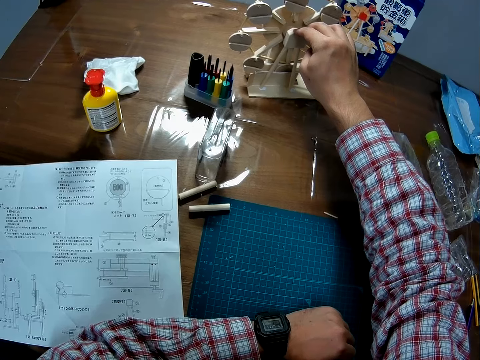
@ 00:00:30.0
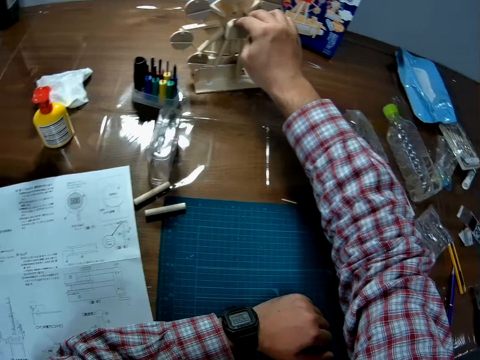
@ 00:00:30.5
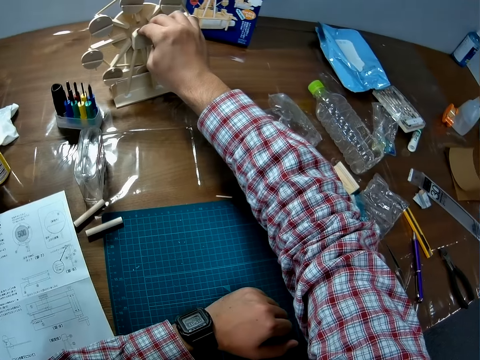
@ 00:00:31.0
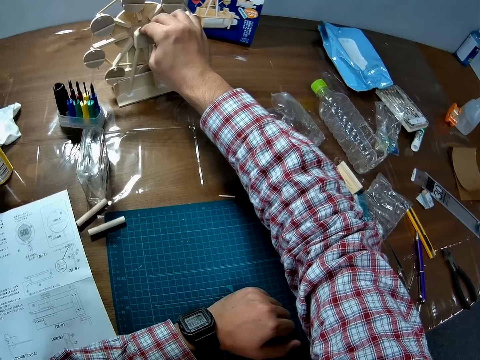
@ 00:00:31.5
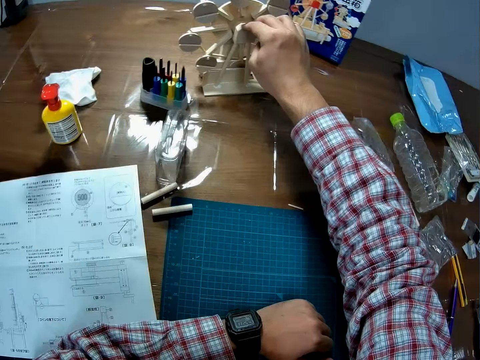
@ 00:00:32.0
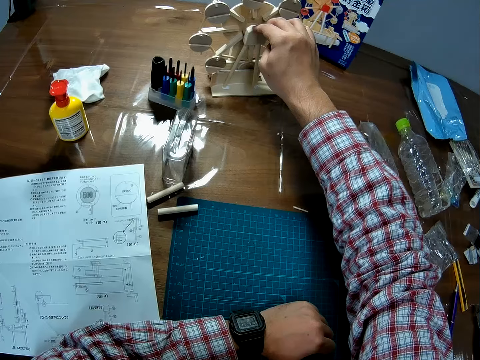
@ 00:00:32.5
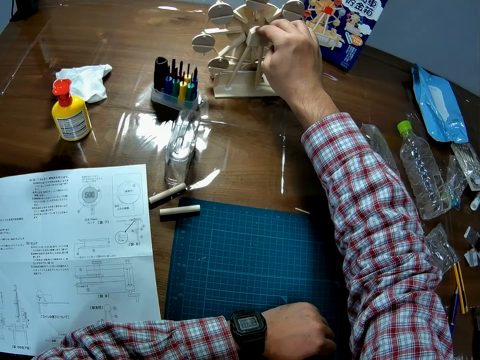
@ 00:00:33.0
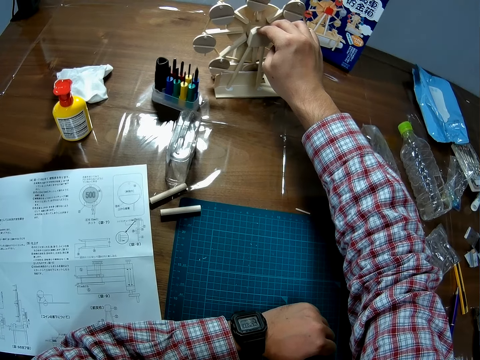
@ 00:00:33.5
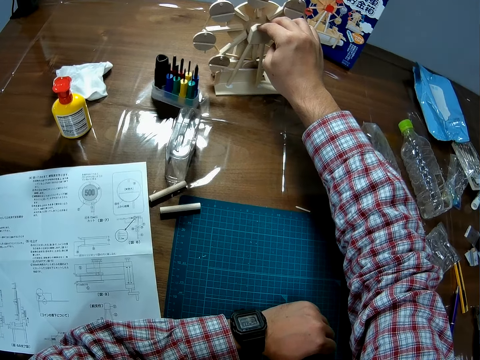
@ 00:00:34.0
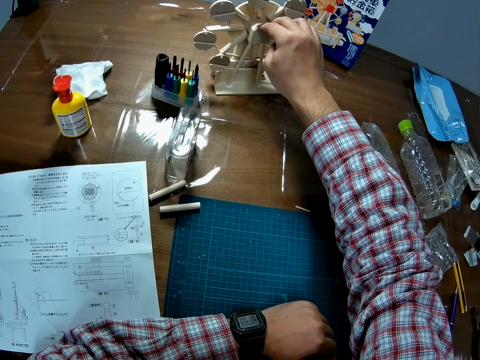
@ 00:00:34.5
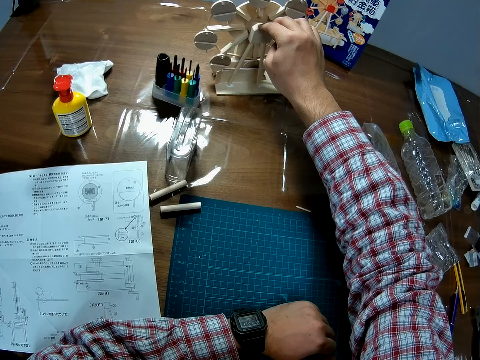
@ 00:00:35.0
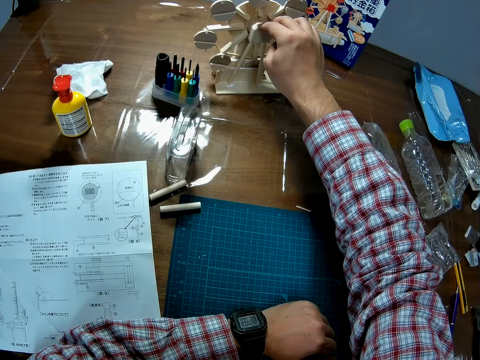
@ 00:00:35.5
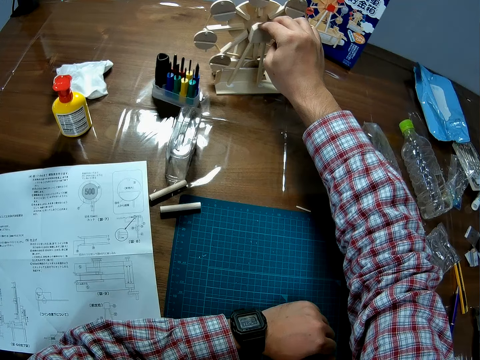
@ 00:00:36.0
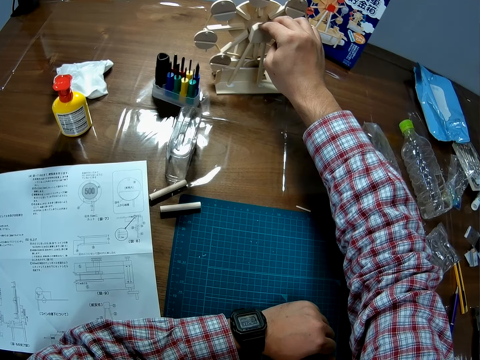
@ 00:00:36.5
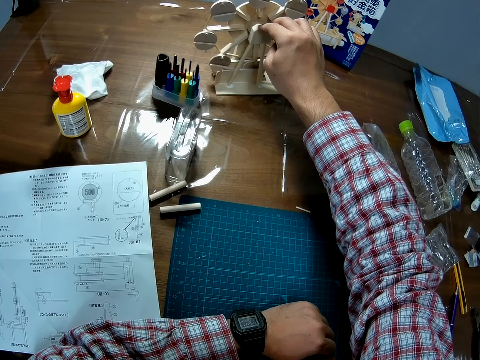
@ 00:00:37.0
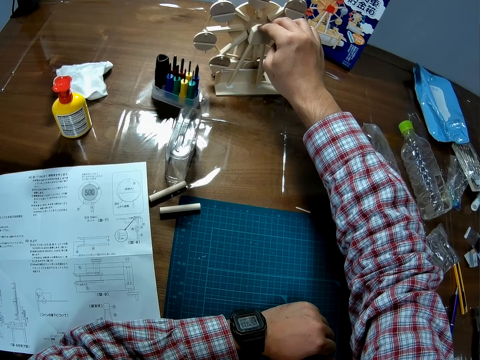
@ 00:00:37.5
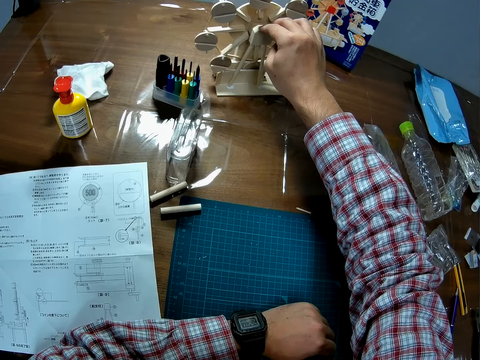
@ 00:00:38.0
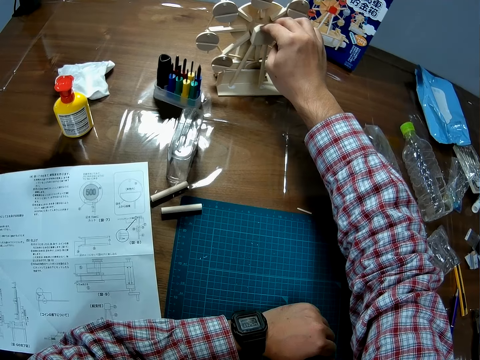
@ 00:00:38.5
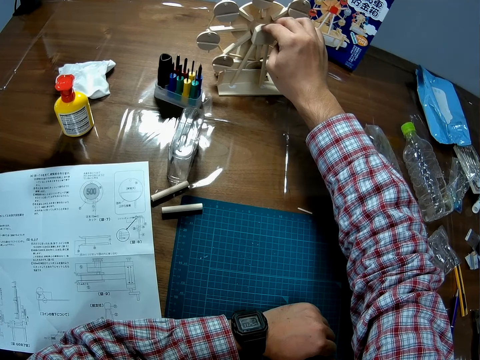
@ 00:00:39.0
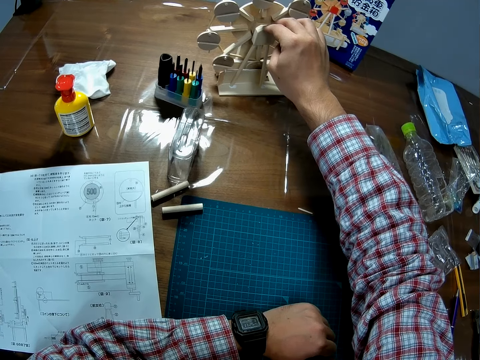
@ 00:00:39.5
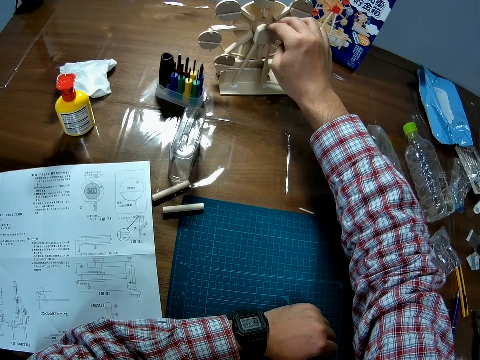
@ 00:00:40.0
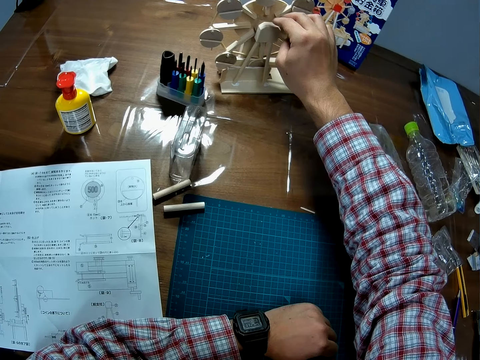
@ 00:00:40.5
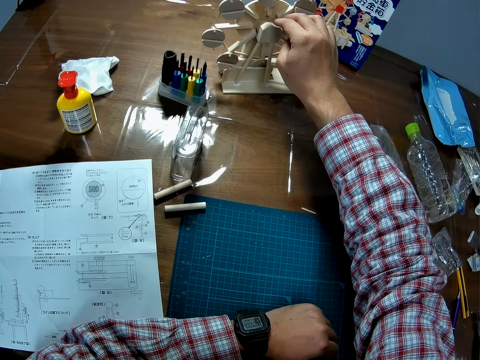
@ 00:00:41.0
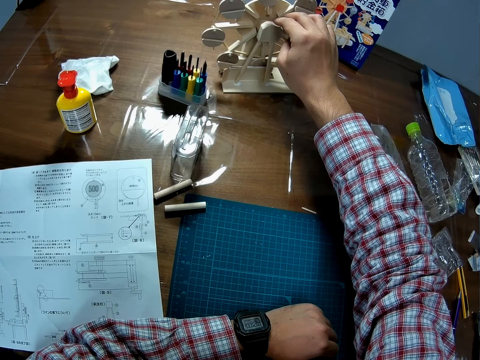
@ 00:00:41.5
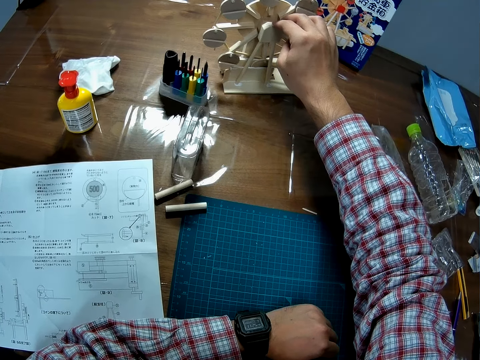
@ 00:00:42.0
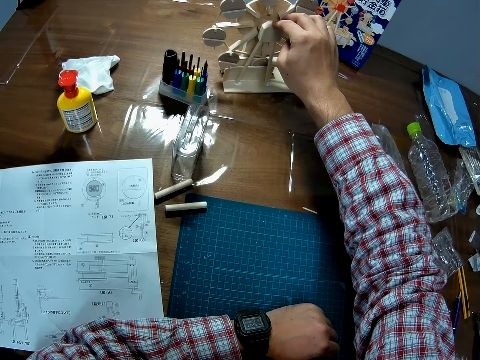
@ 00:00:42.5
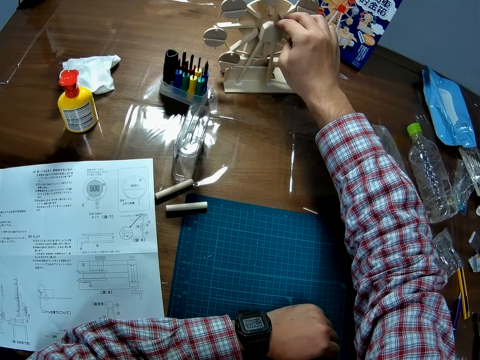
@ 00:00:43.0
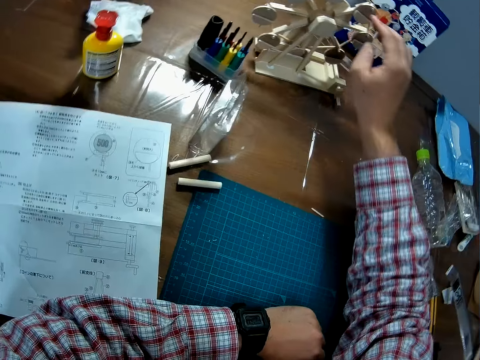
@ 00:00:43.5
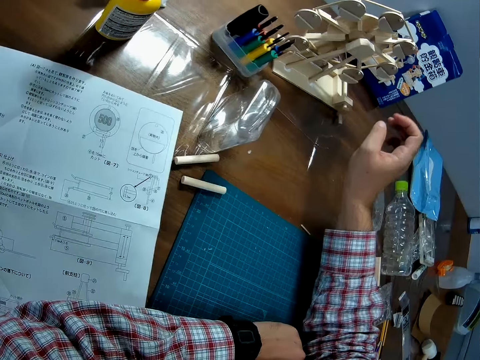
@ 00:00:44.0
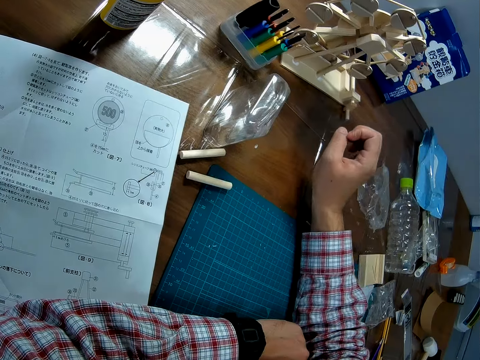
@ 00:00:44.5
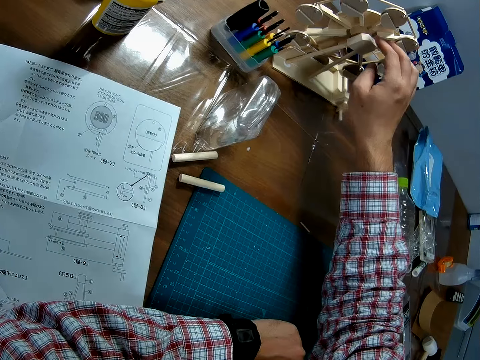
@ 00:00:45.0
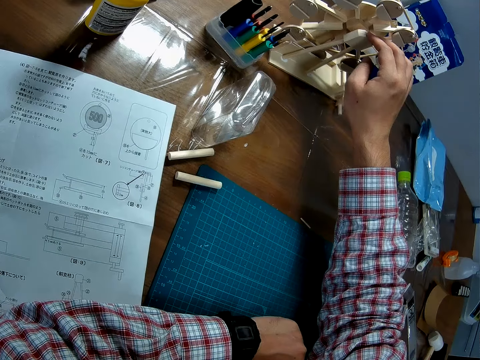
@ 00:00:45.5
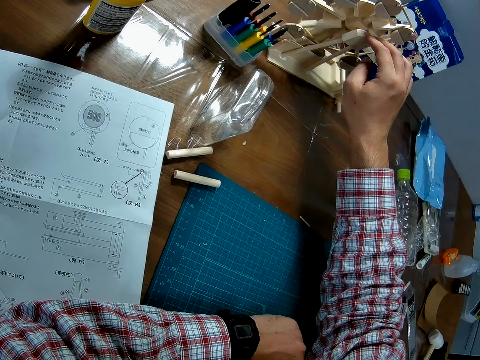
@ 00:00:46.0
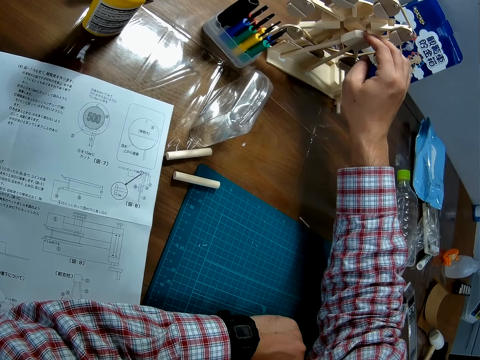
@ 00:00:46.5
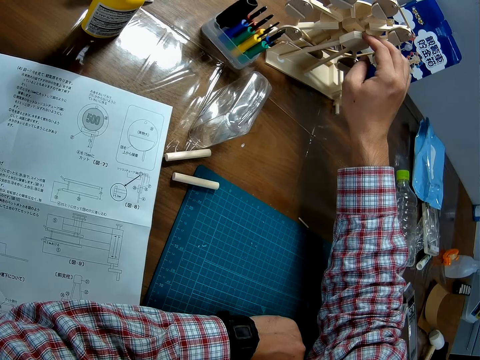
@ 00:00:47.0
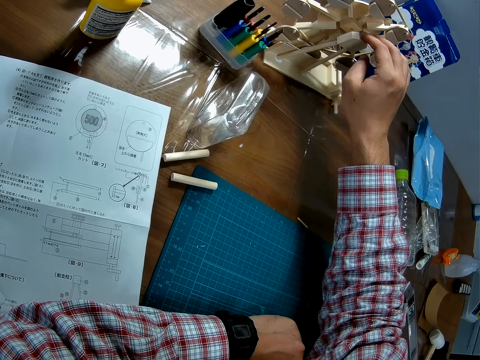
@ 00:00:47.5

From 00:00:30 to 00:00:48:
The camera wearer lets go of the unilateral support. He removes his right hand from the wooden craft. He adjusts the wooden craft with his right hand. He holds the unilateral support.

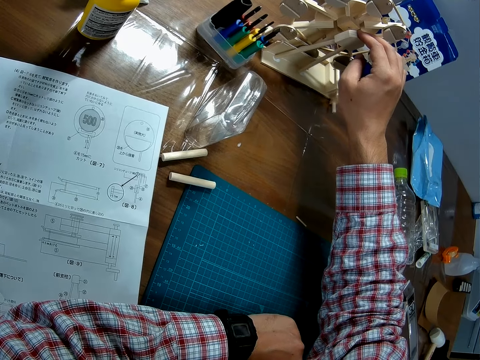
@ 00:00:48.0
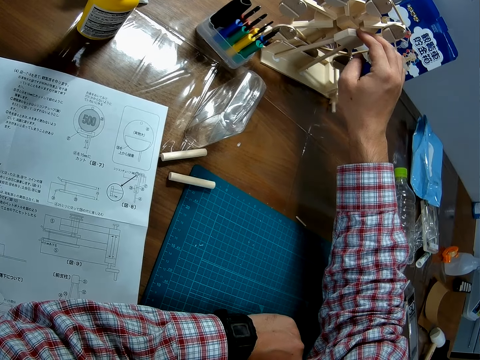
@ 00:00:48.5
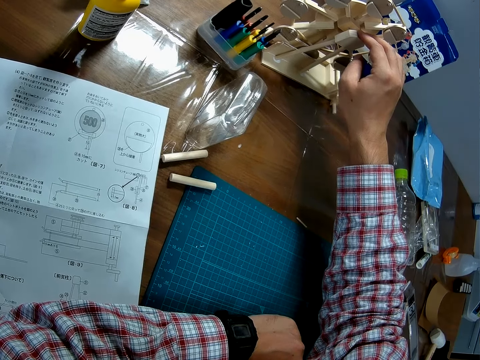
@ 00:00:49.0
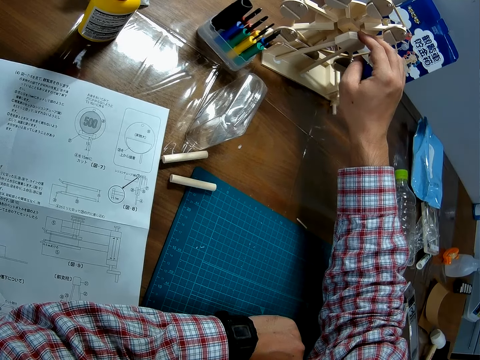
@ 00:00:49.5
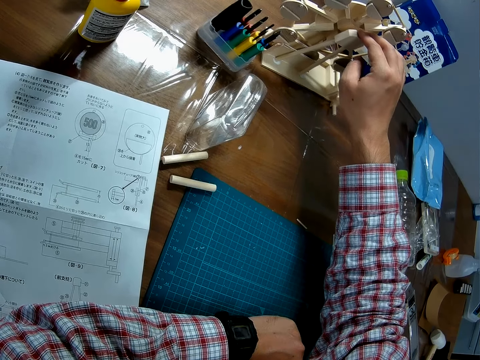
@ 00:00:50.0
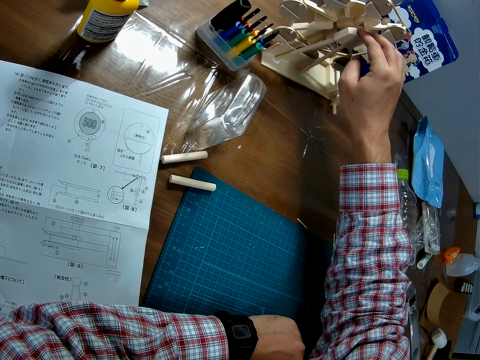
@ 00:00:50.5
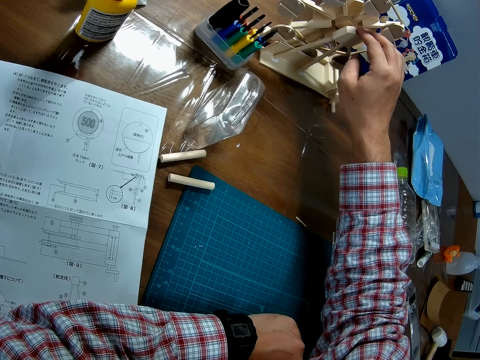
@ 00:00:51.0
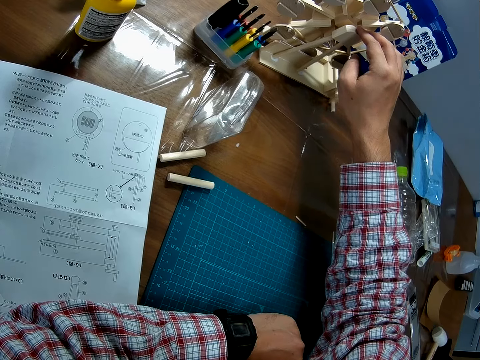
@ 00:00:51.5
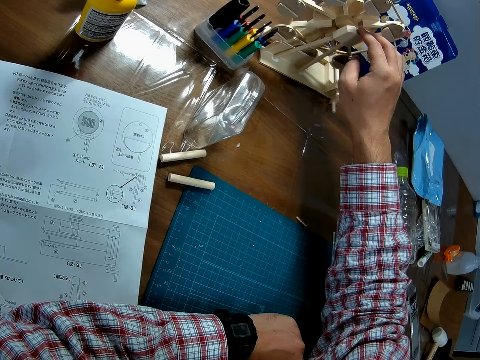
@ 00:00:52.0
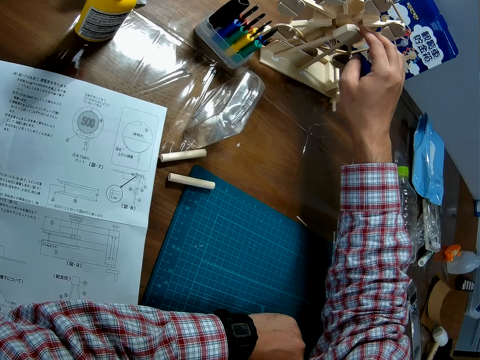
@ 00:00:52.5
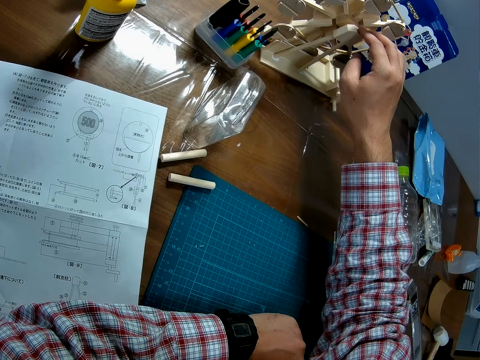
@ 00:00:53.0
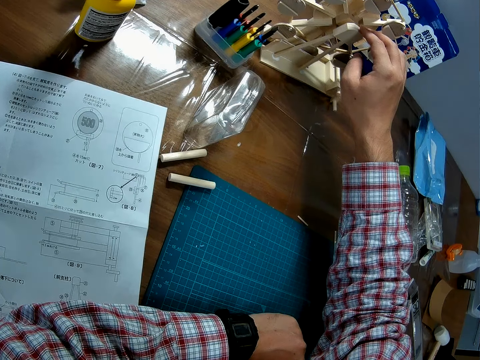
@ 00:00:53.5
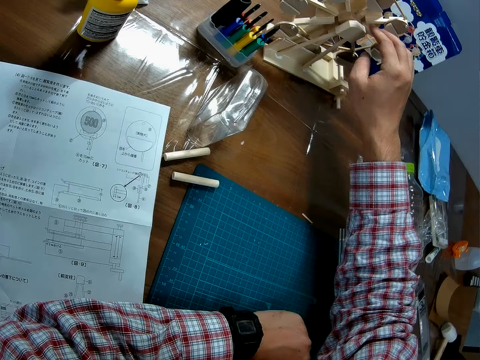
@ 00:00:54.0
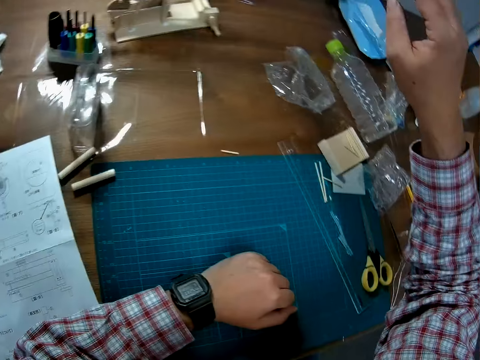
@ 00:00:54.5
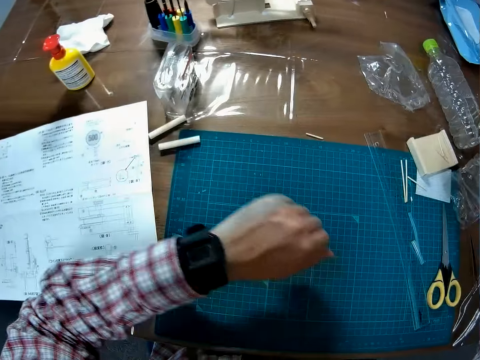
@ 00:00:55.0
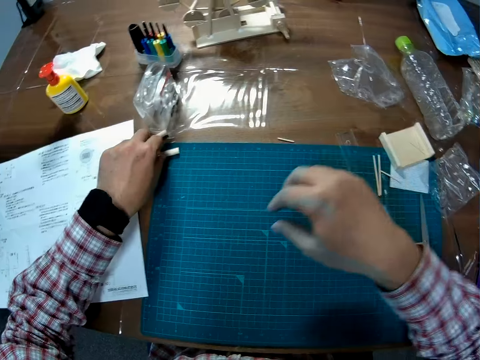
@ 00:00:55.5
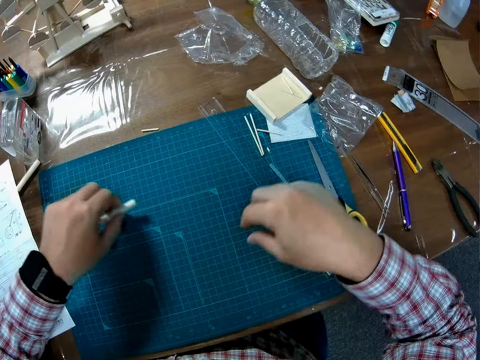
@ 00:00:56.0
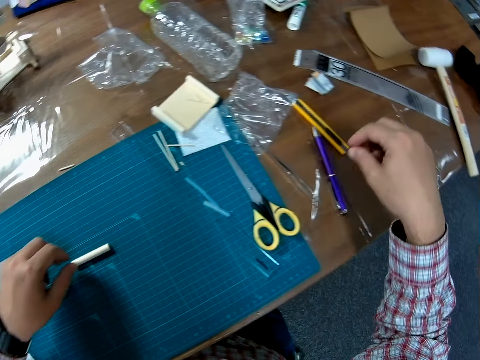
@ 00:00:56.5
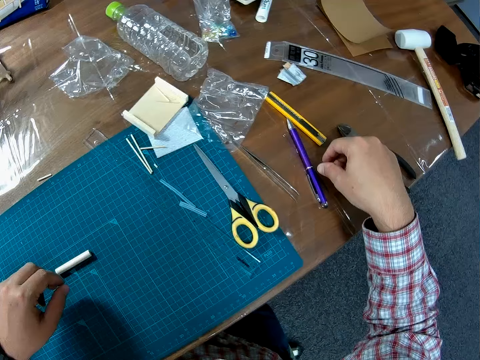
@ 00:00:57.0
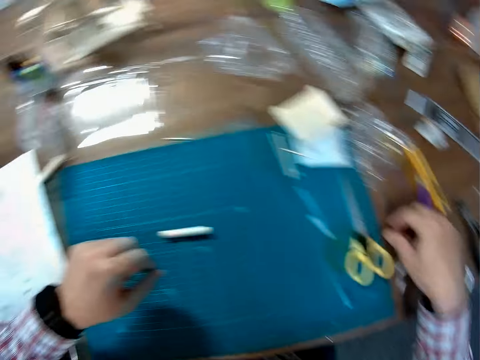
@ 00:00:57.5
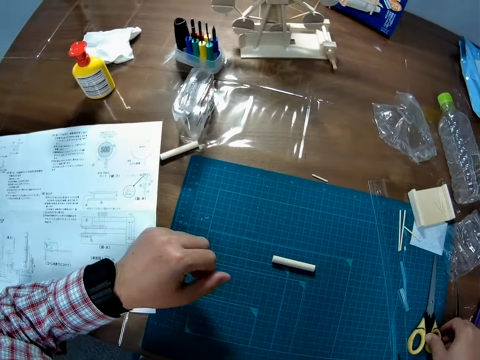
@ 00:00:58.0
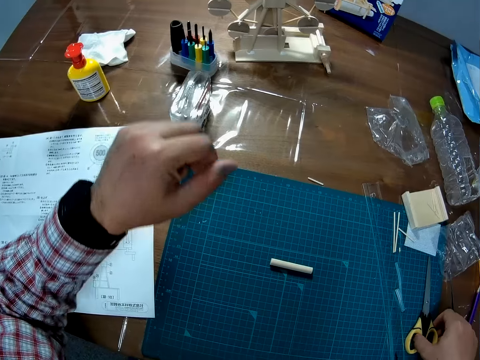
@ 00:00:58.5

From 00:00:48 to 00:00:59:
The camera wearer removes his right hand from the wooden craft. He picks up a small piece of wood. He adjusts a pen cover on a sheet on the table. He places the small piece of wood on a cutting mat.
